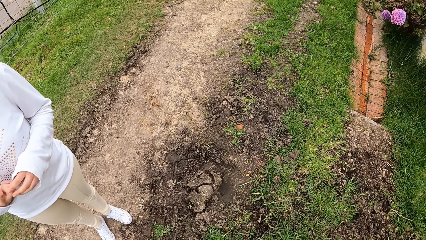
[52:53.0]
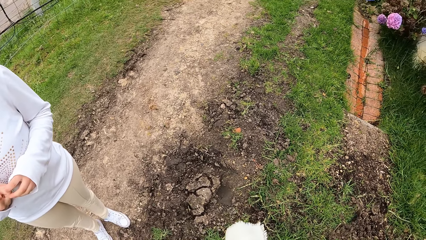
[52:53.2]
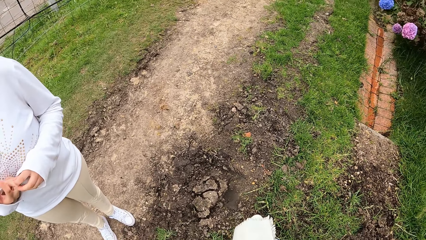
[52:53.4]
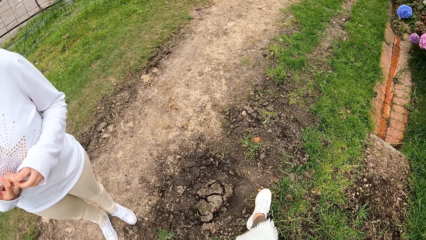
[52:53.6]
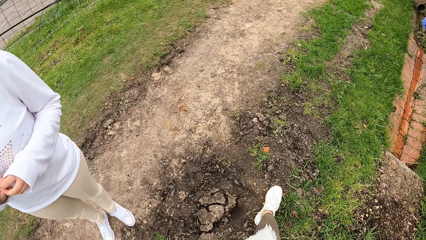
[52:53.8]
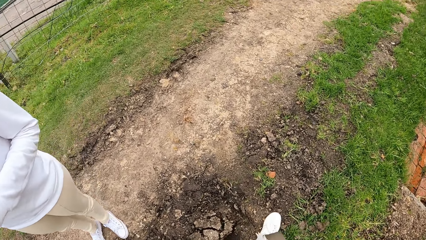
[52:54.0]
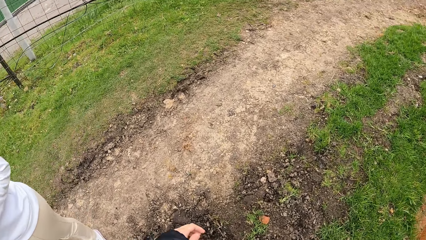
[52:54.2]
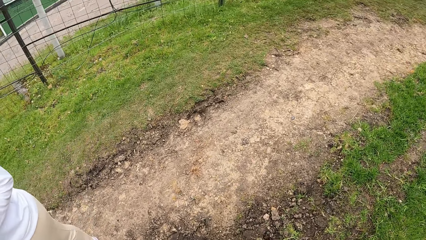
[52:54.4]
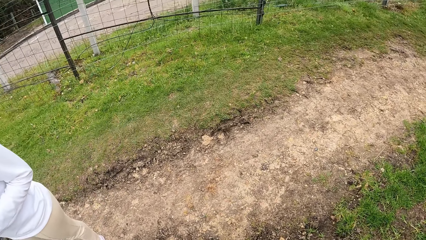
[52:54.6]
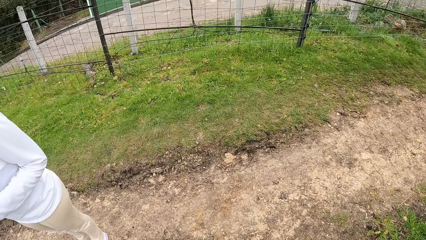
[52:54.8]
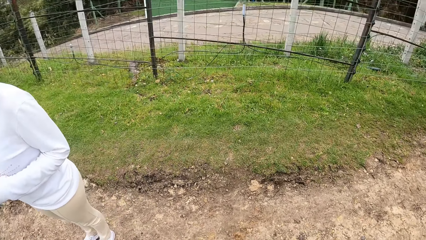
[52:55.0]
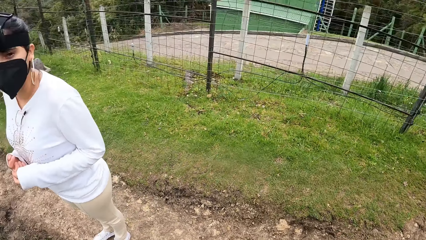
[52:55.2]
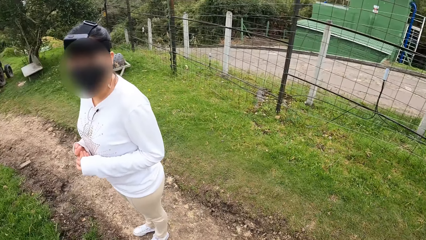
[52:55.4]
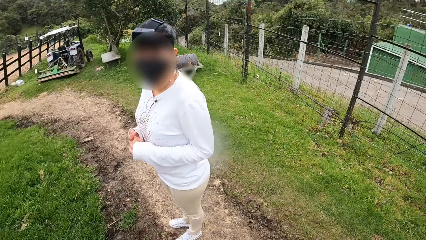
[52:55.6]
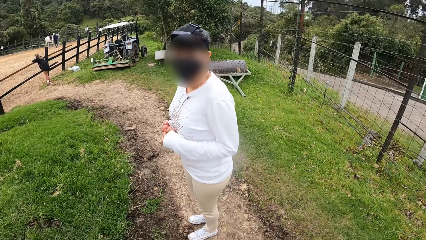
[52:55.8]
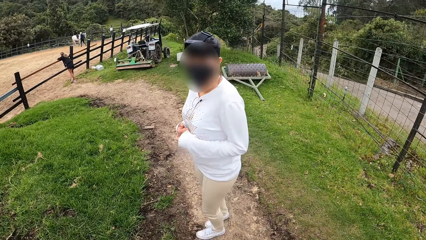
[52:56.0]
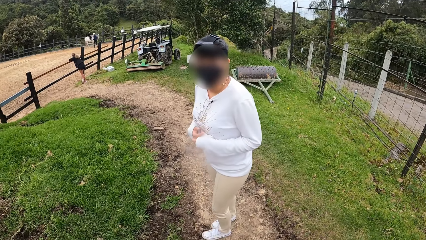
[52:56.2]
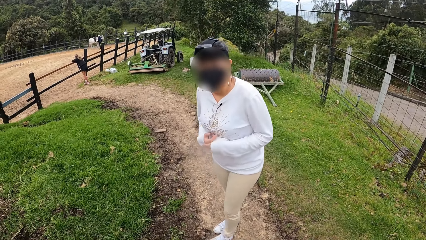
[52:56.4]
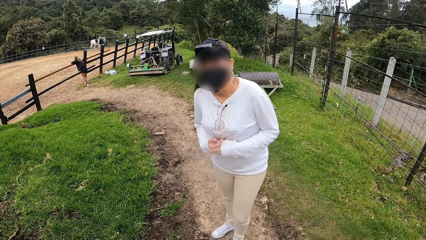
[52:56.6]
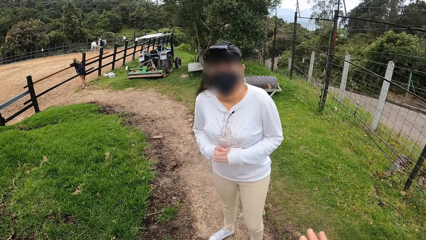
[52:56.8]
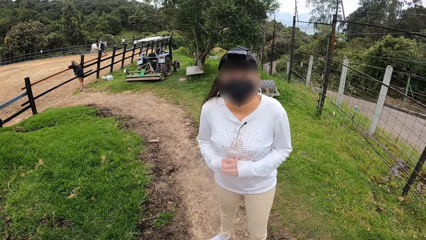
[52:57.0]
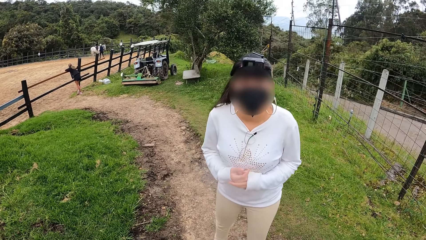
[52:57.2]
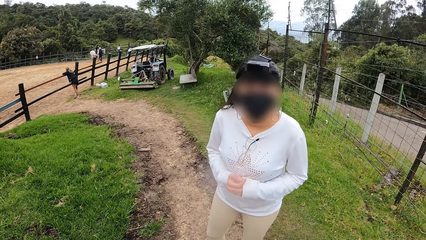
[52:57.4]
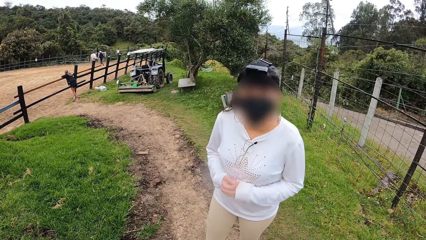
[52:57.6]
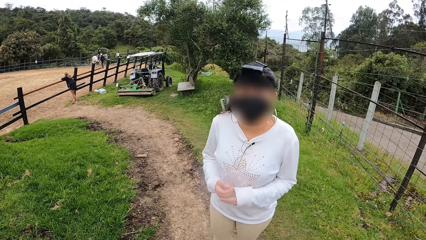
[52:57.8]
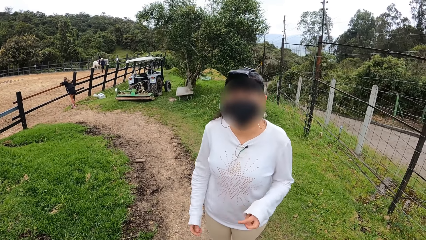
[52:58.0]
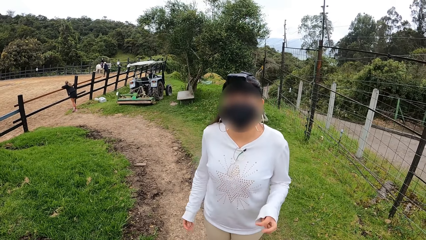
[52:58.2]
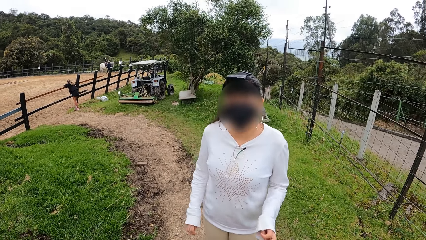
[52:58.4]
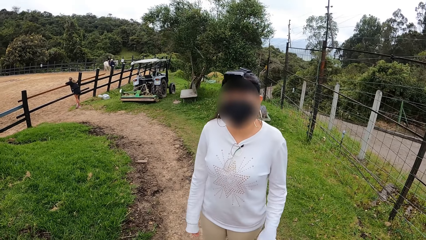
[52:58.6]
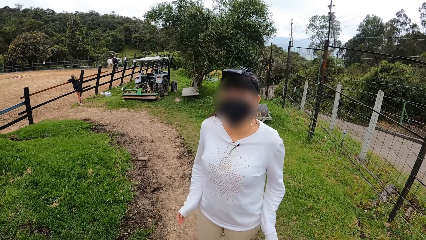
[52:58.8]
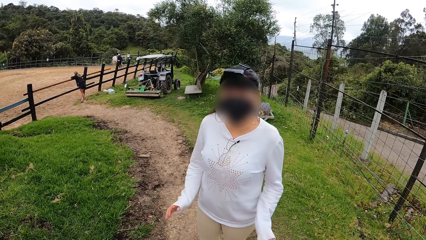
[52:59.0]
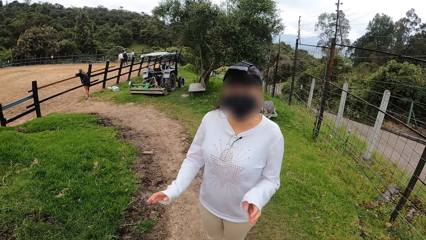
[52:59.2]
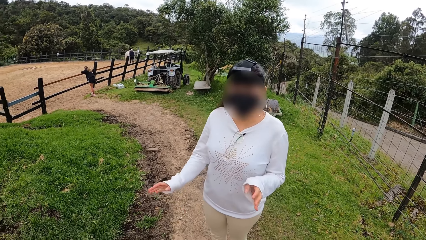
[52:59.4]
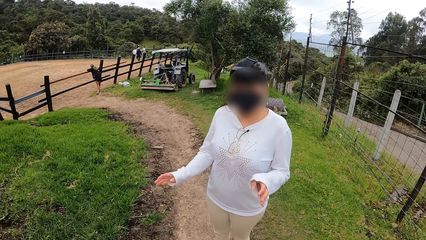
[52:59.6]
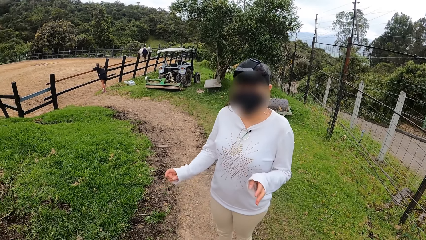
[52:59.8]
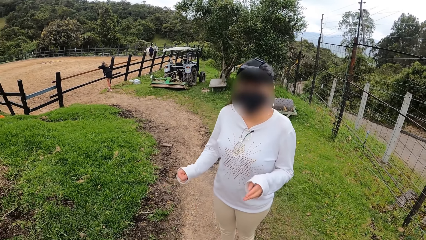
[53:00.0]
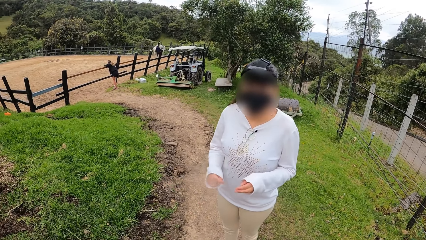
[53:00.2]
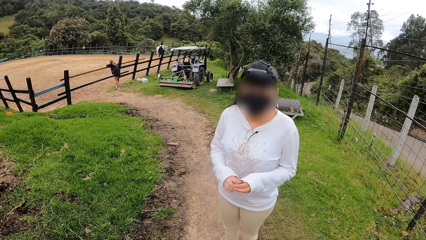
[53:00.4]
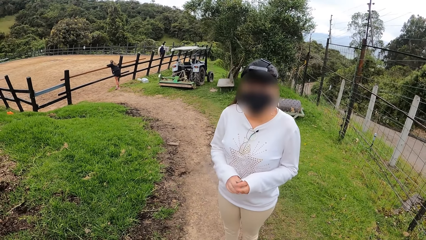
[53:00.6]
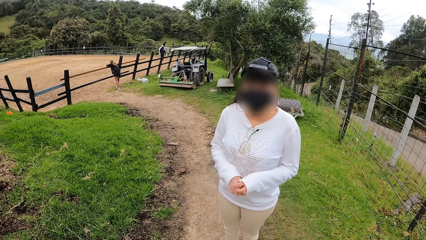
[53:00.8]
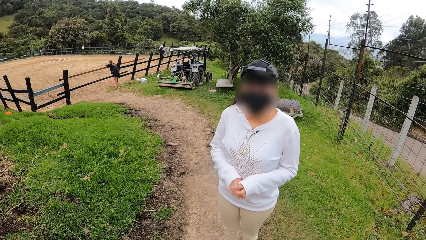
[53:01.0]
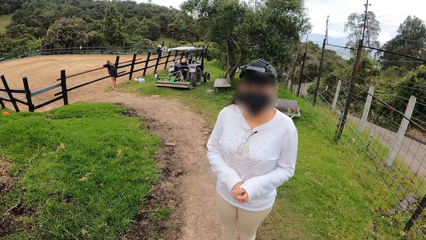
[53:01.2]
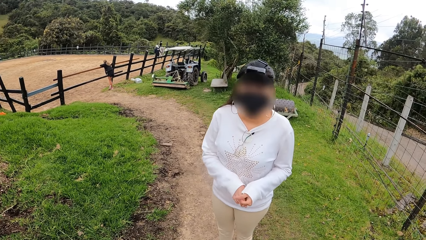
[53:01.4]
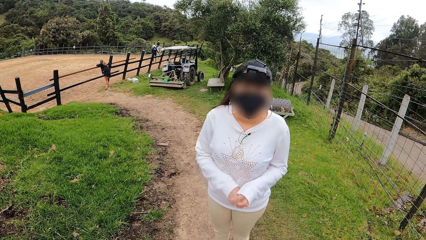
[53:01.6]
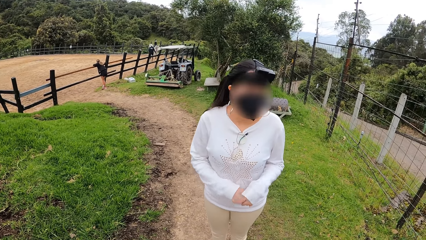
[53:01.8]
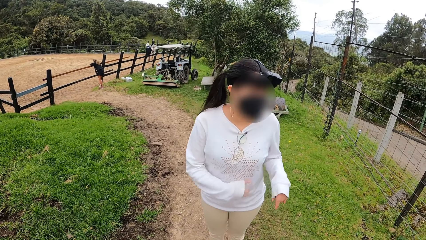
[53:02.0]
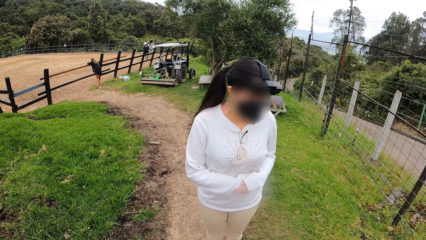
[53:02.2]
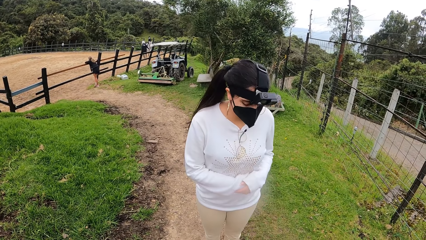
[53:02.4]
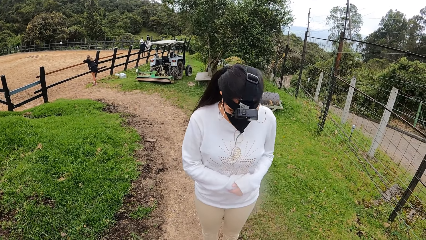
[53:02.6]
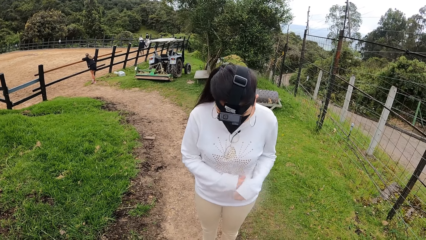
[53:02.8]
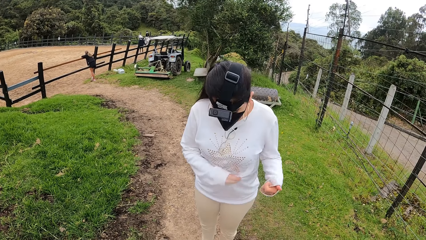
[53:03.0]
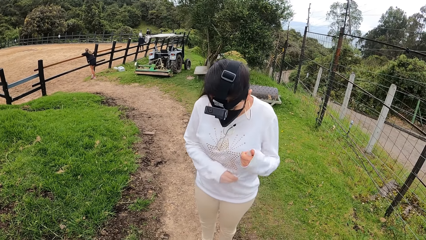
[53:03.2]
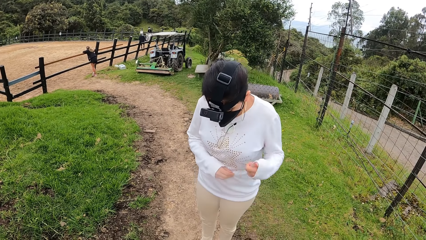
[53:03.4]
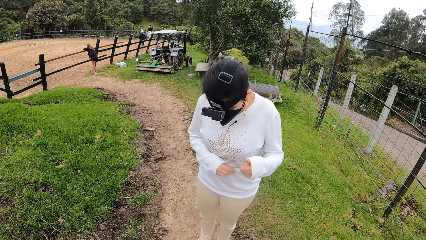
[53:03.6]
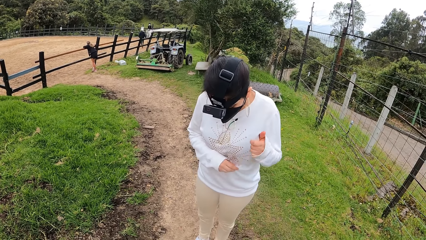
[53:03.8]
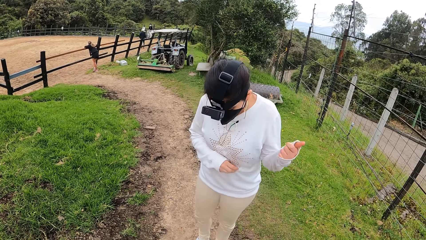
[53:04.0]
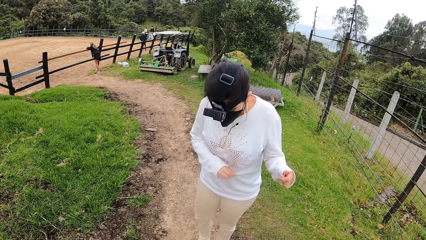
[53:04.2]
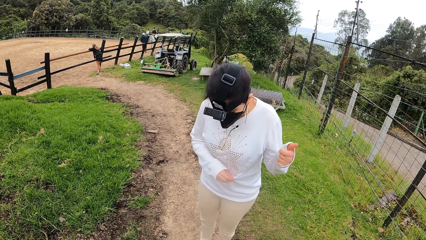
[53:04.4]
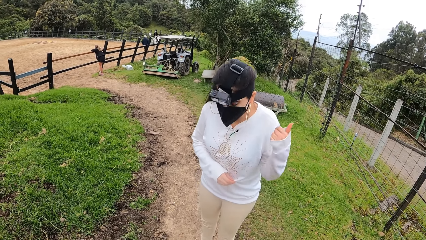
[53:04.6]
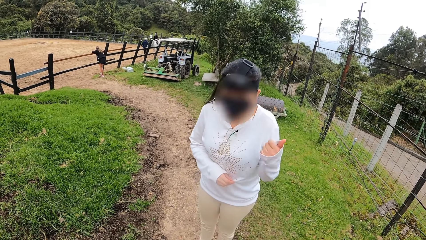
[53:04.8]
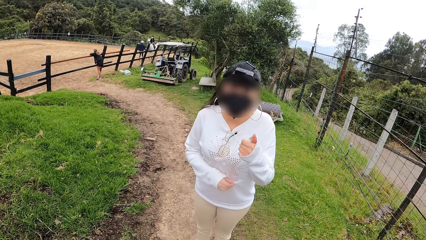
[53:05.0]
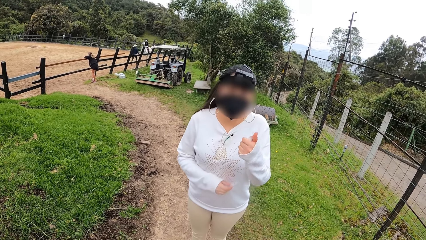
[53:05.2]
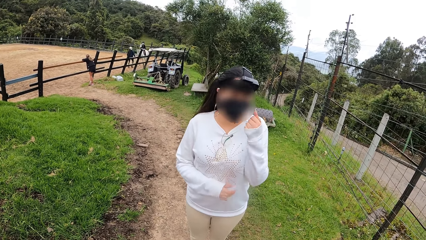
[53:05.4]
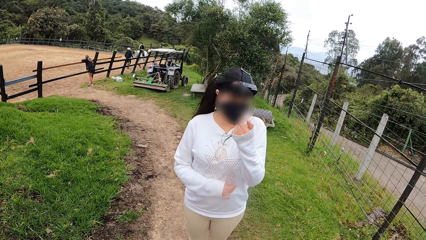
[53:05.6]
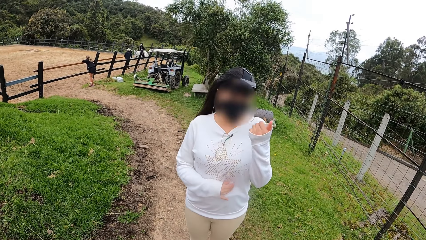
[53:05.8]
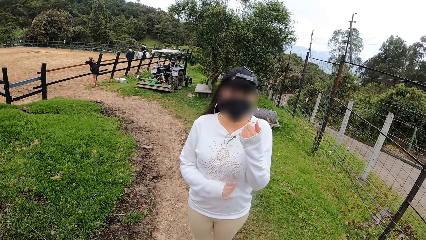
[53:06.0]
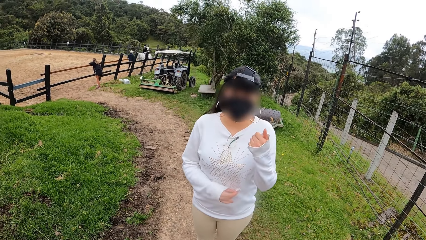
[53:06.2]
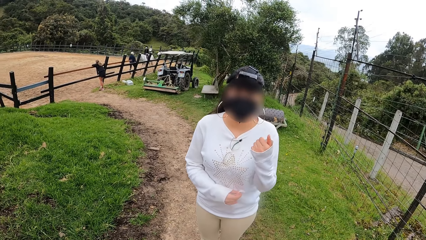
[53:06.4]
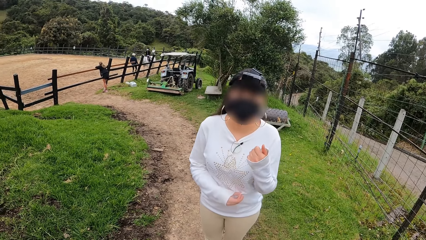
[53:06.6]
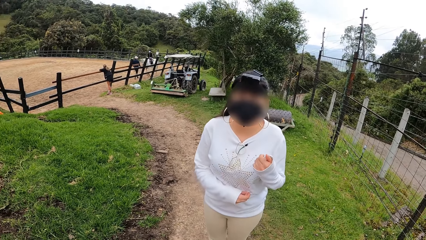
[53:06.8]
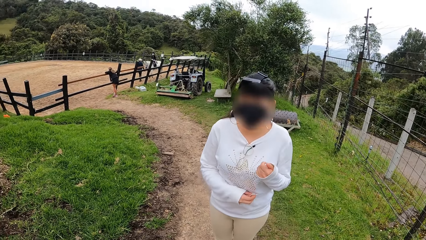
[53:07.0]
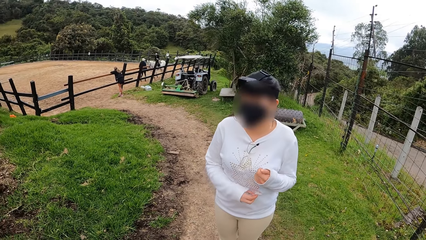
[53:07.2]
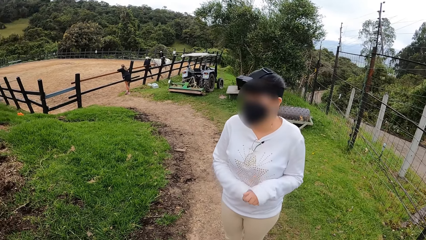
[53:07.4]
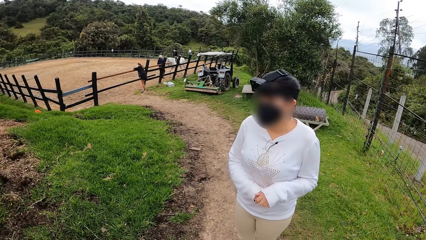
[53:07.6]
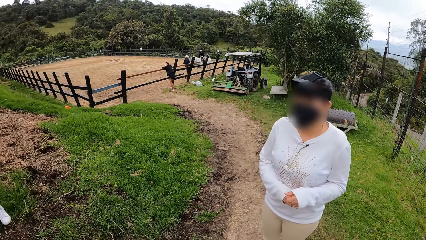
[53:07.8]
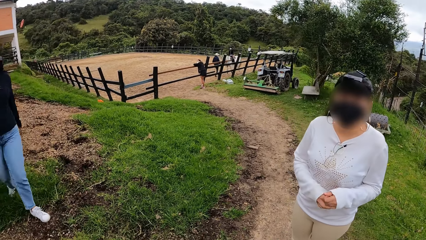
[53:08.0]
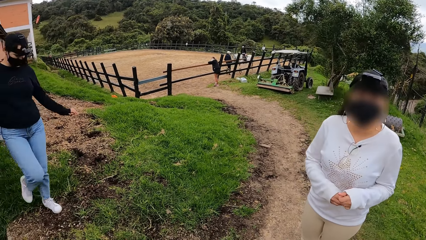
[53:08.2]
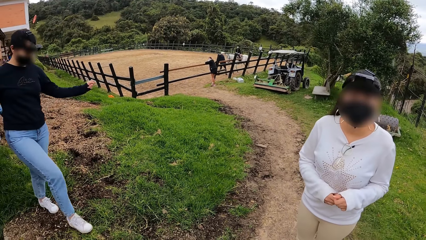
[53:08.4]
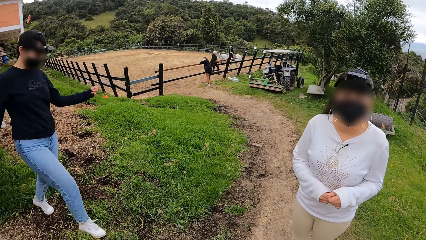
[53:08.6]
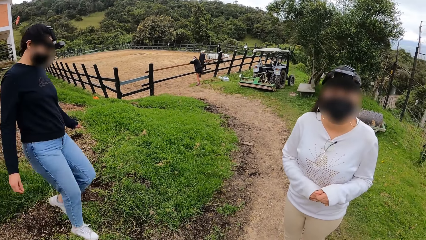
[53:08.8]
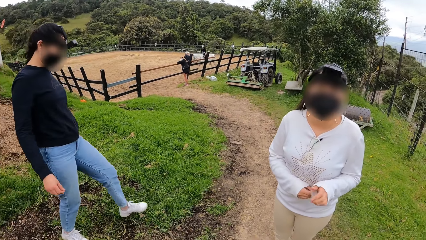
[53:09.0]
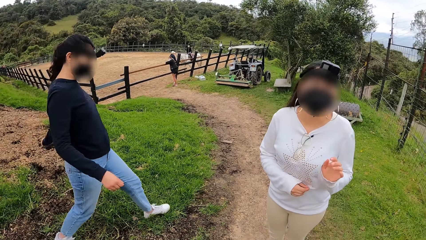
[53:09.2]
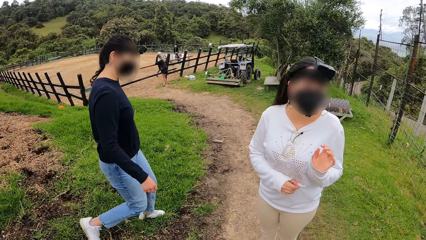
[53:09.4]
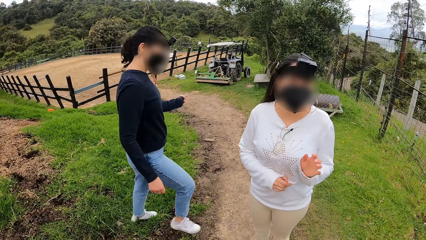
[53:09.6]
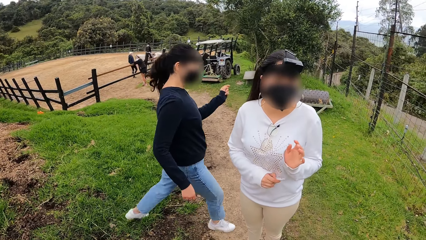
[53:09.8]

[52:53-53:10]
The camera wearer interacts with the lady. The lady talks and points fingers.
